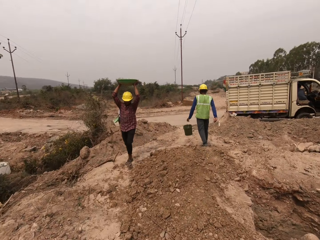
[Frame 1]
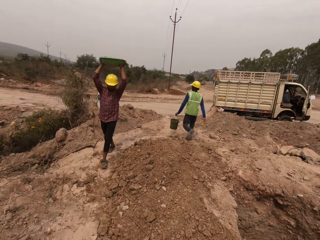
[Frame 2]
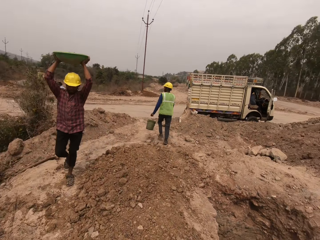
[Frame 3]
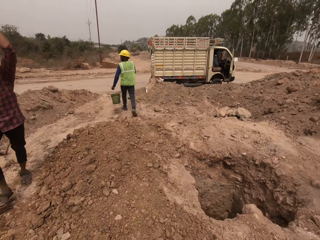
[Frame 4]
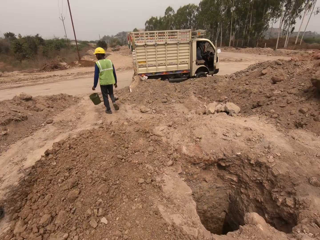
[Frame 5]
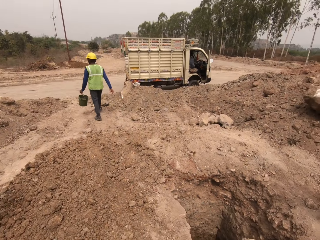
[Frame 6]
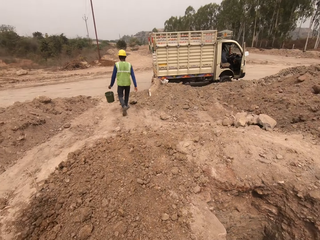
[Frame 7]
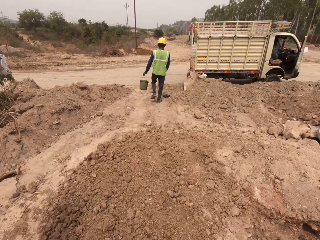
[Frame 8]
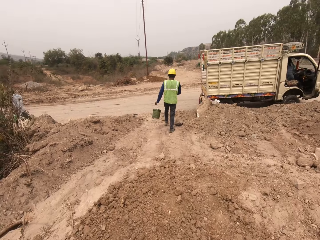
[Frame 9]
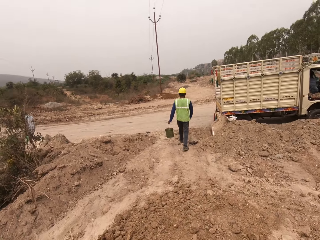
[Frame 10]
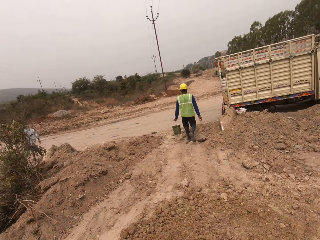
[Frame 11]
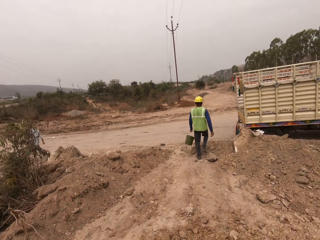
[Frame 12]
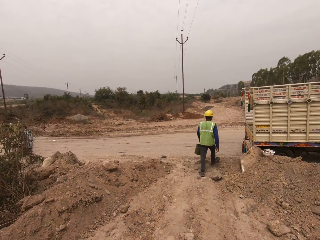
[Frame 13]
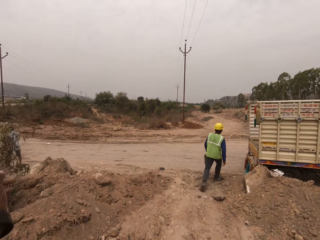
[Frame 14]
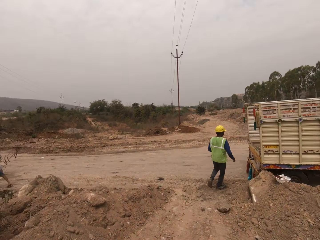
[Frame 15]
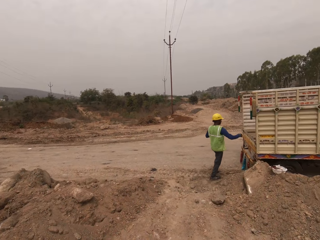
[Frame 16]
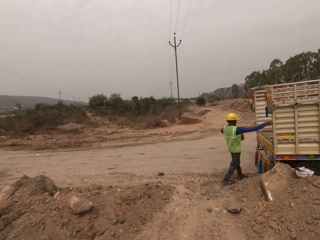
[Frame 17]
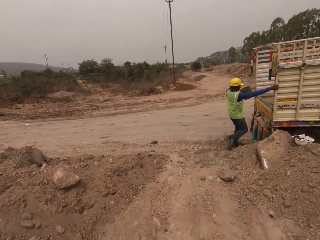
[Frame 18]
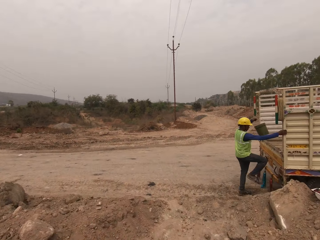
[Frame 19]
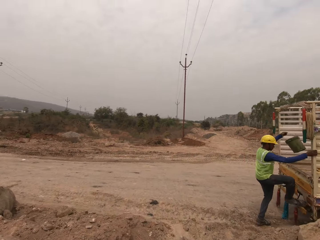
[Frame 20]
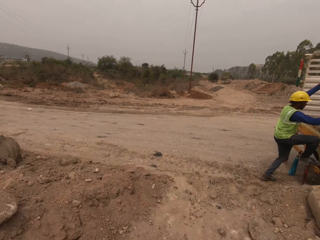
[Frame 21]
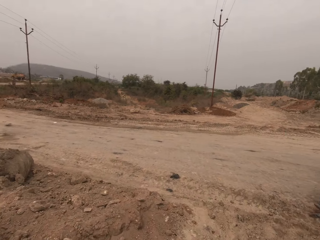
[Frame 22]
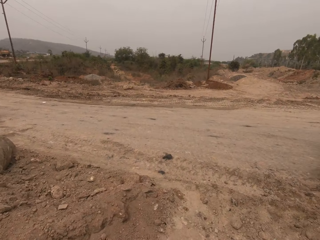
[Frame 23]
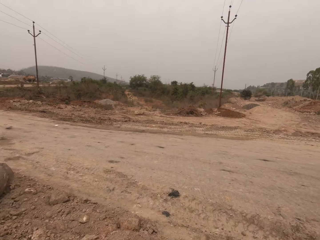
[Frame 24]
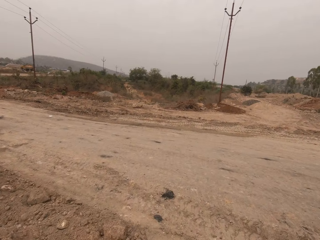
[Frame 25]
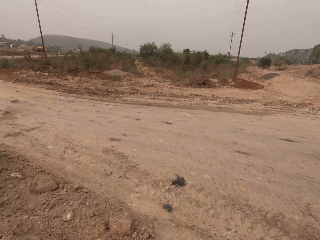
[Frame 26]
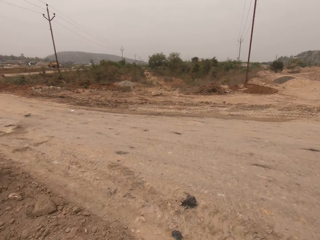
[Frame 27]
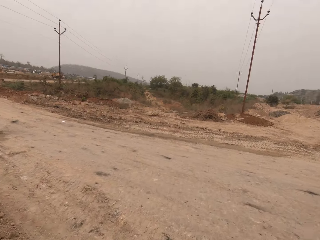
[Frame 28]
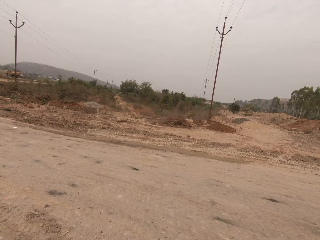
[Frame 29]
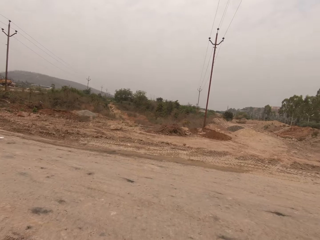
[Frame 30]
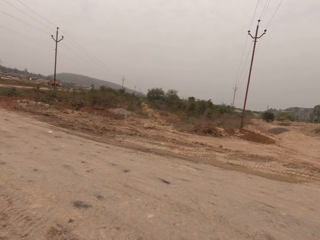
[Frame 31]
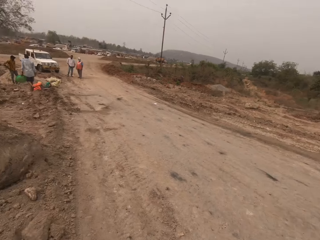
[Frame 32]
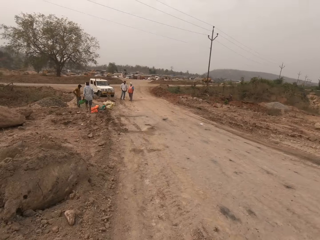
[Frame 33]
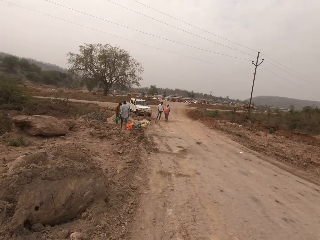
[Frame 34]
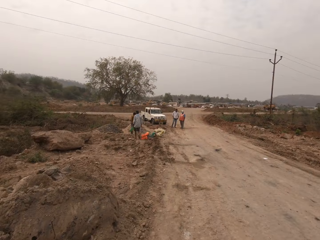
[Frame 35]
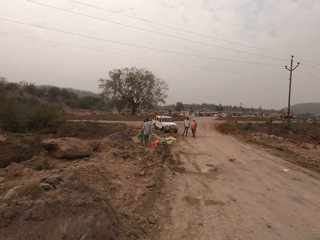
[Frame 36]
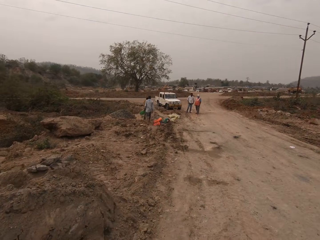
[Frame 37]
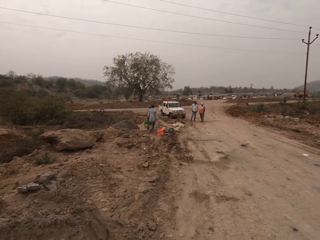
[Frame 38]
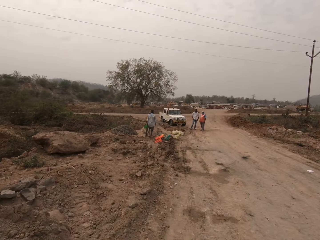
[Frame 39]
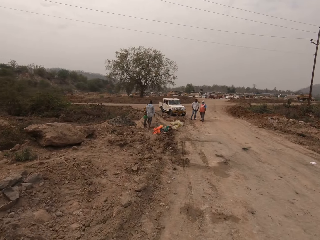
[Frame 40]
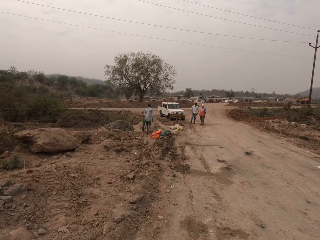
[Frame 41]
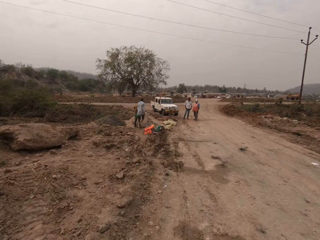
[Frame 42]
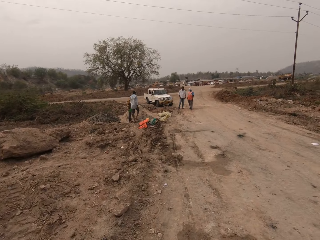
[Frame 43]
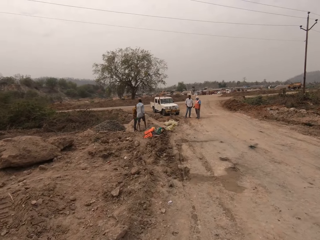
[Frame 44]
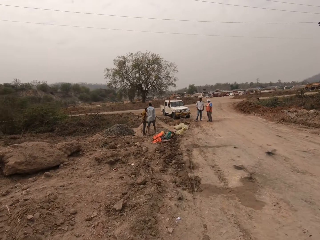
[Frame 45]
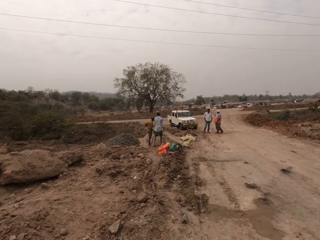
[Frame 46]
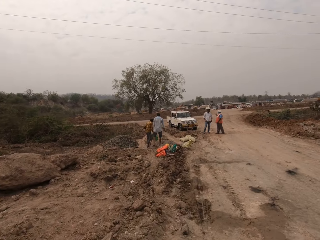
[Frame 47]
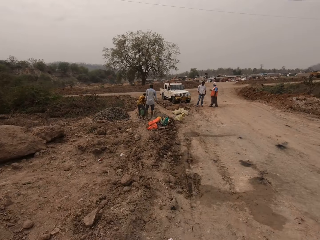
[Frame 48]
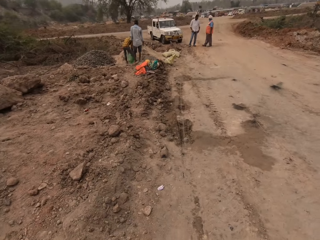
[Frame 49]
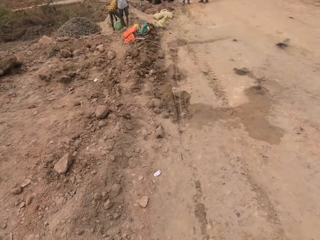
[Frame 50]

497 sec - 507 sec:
A man holds the truck with his right hand and climbs the truck with his right foot.

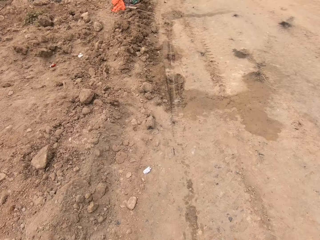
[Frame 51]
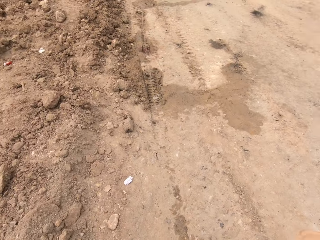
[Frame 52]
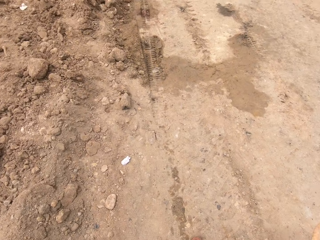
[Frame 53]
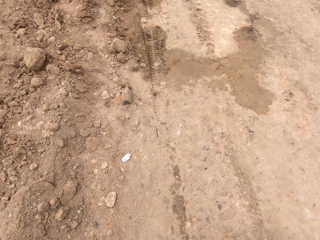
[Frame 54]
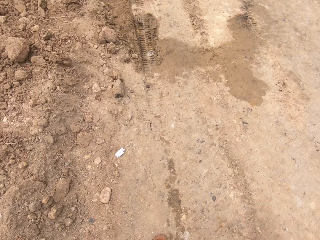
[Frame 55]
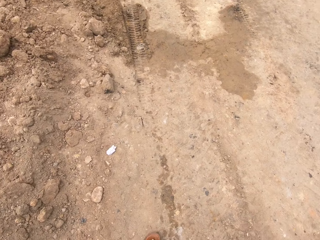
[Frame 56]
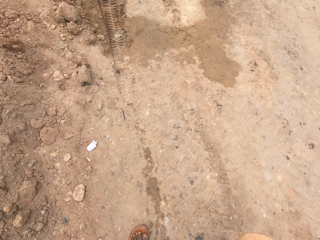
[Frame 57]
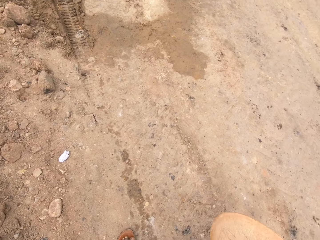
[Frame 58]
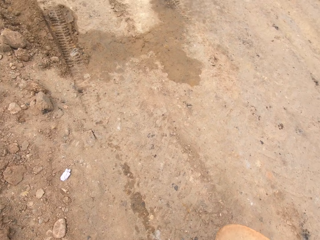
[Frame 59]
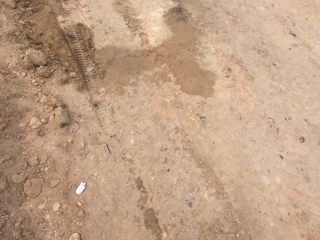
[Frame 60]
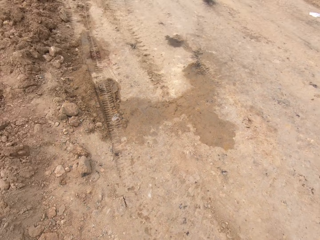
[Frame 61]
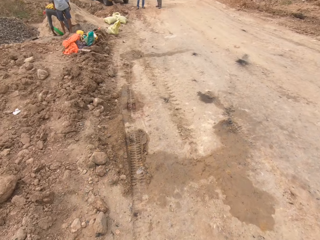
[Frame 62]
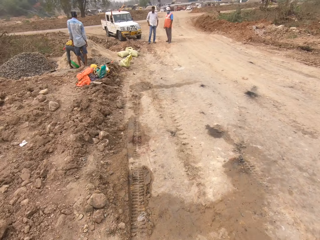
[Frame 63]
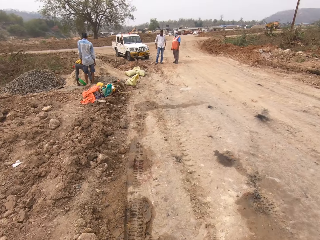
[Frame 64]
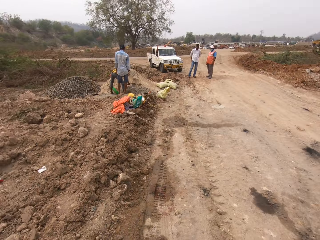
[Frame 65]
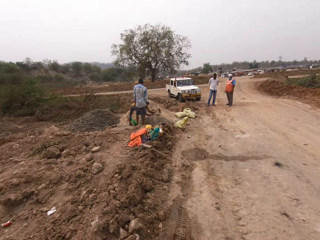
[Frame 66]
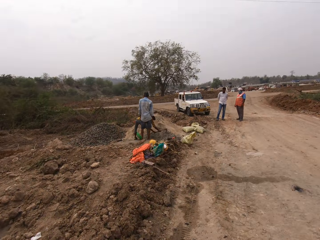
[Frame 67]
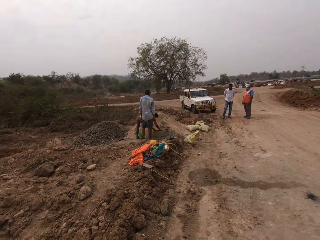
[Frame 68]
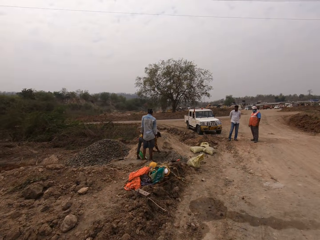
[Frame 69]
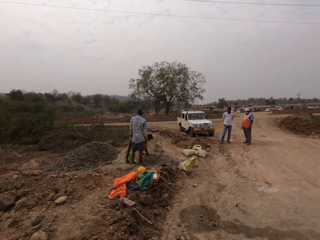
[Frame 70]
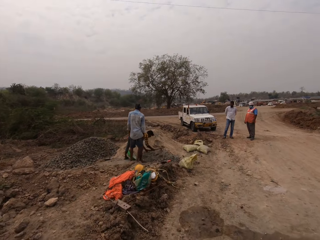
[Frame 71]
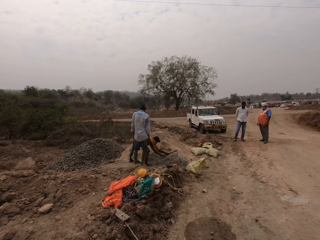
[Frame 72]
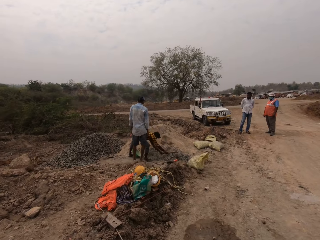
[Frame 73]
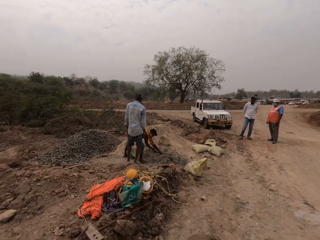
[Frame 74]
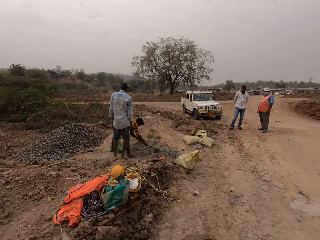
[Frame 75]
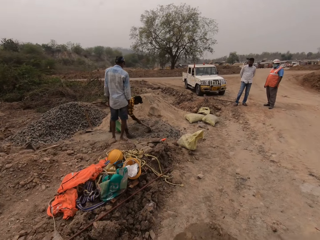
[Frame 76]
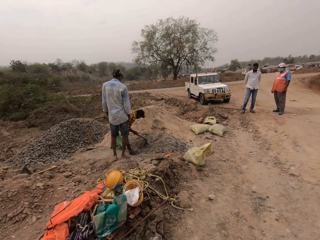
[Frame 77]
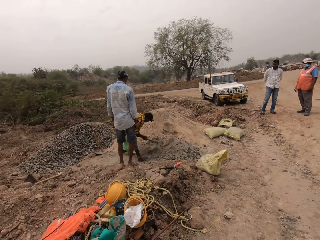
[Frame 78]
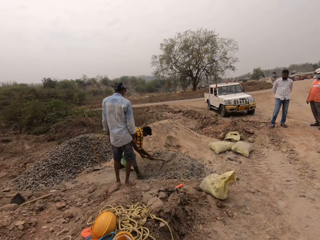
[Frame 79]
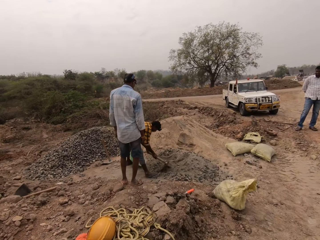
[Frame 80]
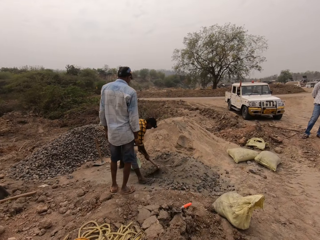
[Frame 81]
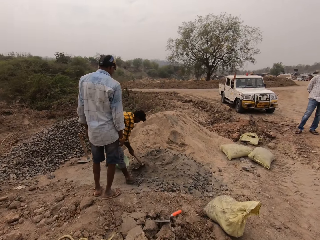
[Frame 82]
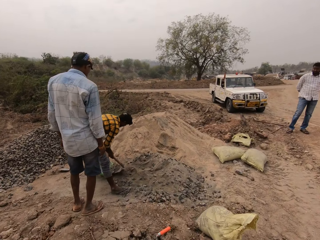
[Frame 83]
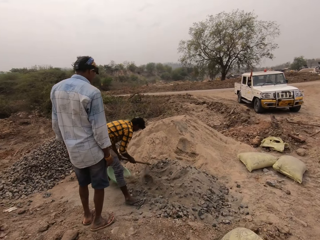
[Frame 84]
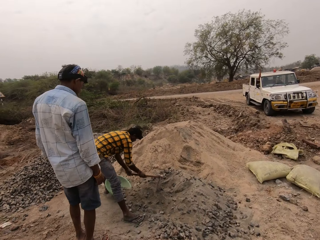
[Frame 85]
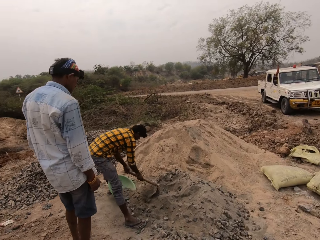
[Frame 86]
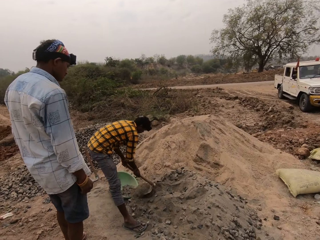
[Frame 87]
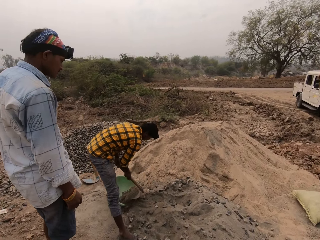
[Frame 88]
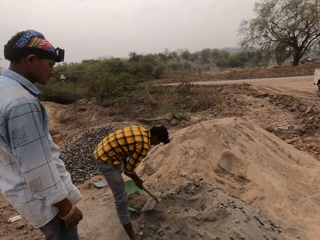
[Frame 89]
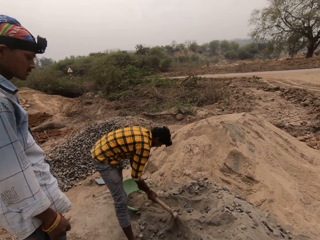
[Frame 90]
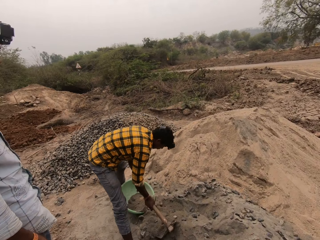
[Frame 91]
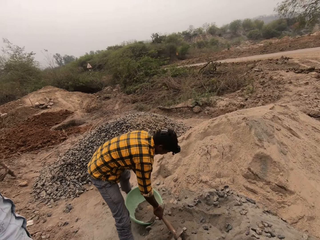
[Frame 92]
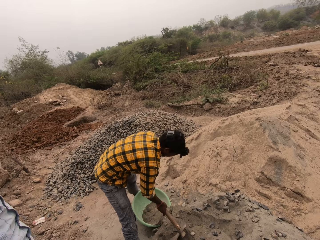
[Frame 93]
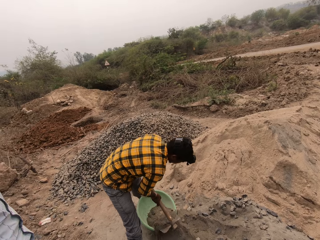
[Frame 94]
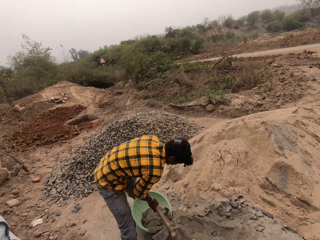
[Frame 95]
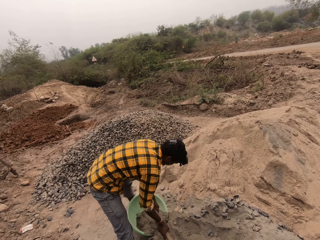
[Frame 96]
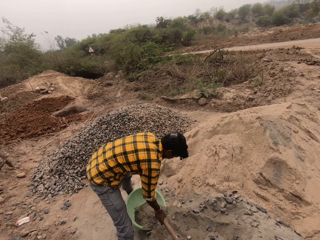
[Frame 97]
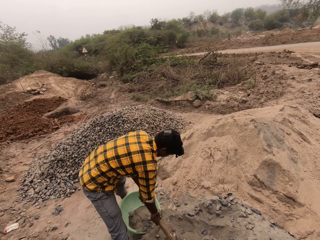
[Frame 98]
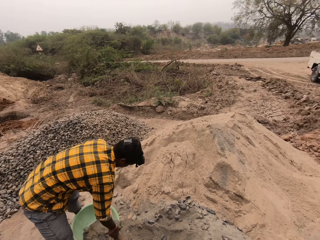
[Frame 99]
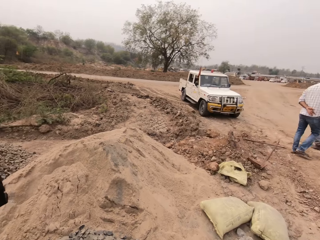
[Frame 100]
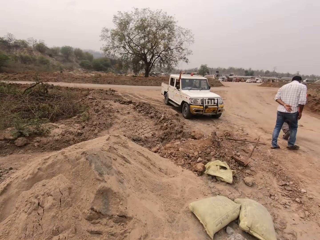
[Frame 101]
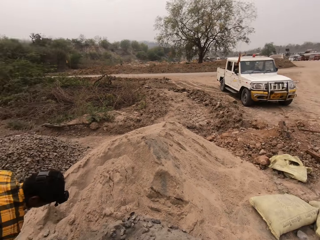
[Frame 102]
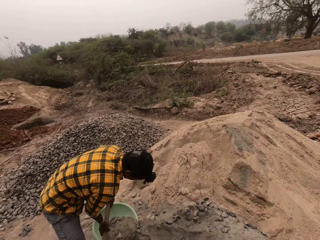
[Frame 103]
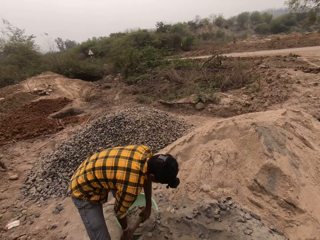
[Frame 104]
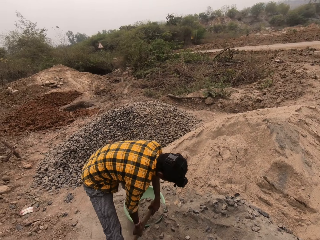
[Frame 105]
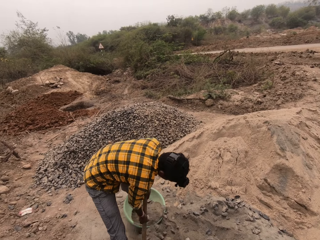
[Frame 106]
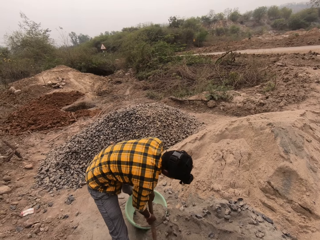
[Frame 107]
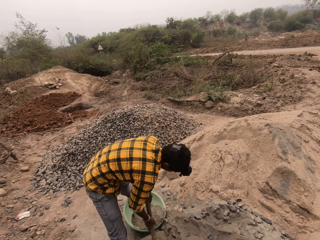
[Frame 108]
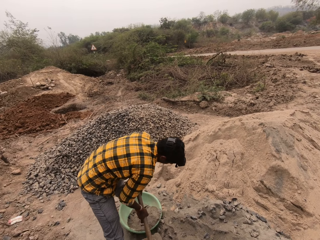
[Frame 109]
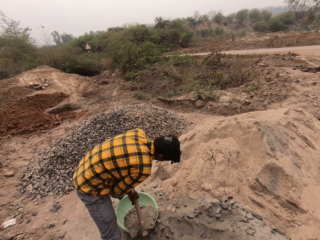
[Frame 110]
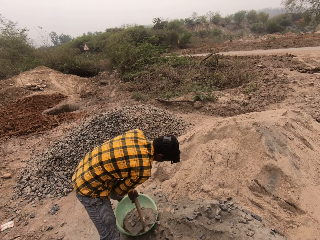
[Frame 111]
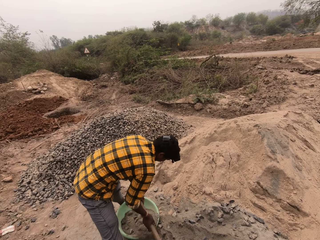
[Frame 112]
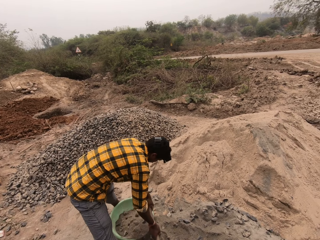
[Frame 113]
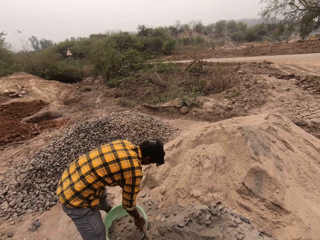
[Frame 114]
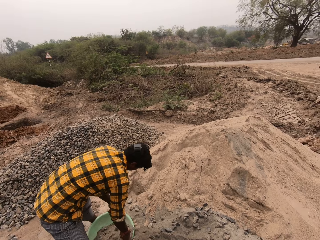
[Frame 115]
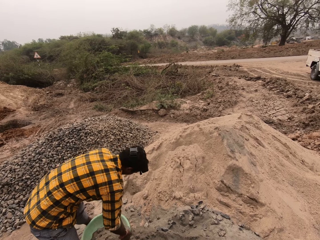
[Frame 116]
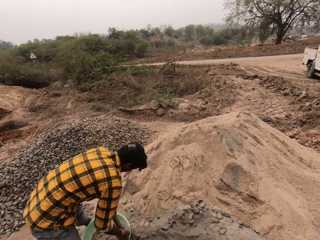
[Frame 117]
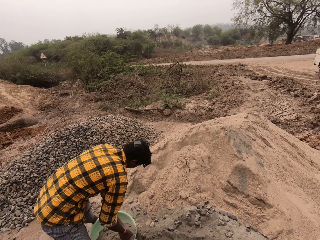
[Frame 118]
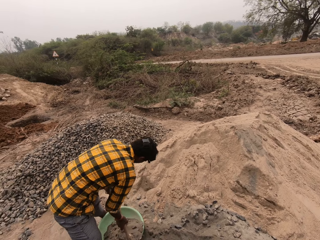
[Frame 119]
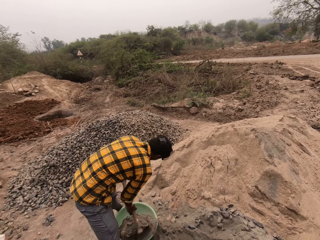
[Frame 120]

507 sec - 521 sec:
A man gathers concrete mix on the ground with the hoe in both hands. The man digs through the gravel with a shovel. The camera wearer walks in the fields. The man moves the concrete mix from the ground into the bowl with the hoe in both hands. He scoops the concrete mix from the ground with the hoe in both hands, pours the concrete mix inside the bowl with the hoe in both hands, scoops the concrete mix from the ground with the hoe in both hands, pours the concrete mix inside the bowl with the hoe in both hands, and scoops the concrete mix from the ground with the hoe in both hands. He scoops the concrete mix from the ground with the hoe in both hands again. He pours the concrete mix inside the bowl with the hoe in both hands and scoops the concrete mix from the ground with the hoe in both hands.
